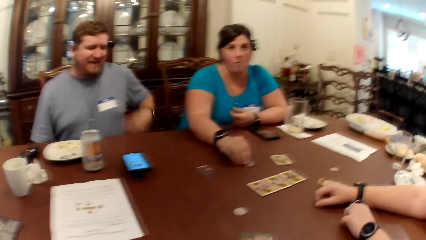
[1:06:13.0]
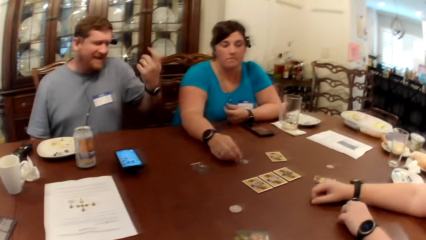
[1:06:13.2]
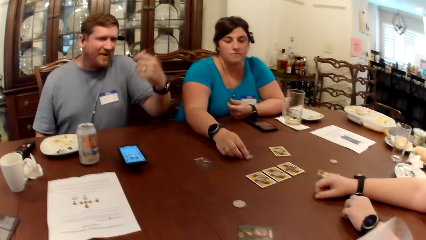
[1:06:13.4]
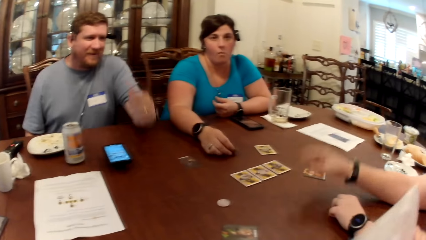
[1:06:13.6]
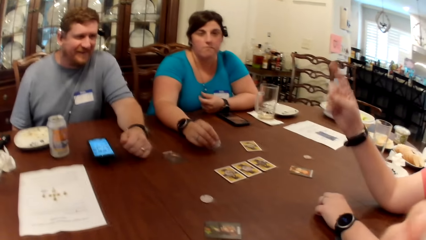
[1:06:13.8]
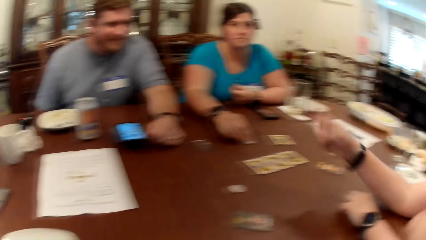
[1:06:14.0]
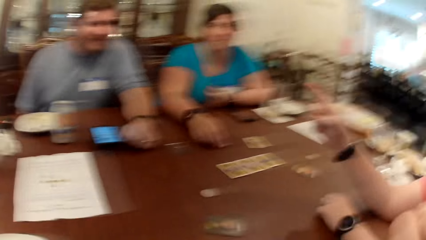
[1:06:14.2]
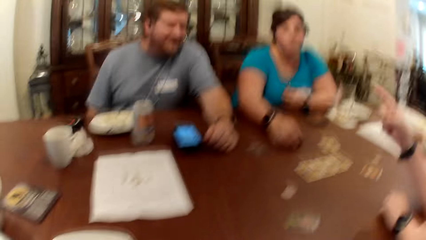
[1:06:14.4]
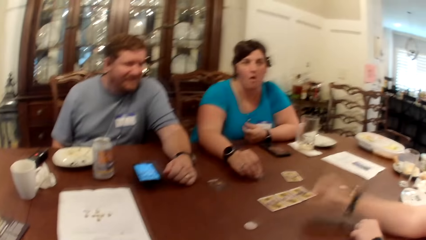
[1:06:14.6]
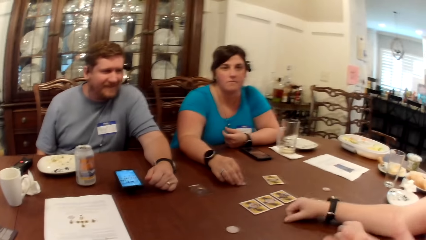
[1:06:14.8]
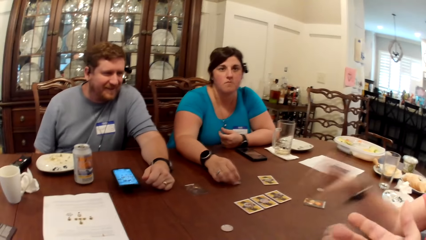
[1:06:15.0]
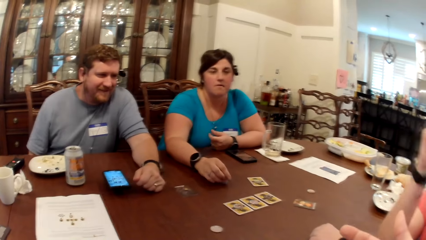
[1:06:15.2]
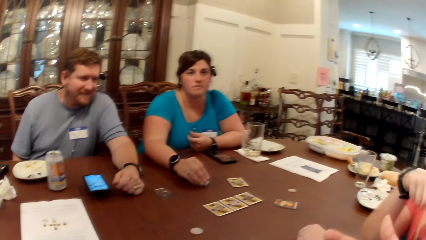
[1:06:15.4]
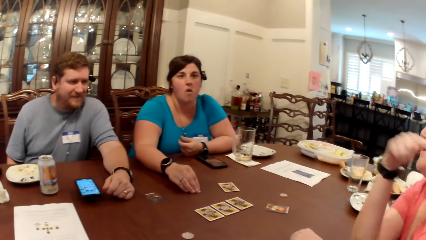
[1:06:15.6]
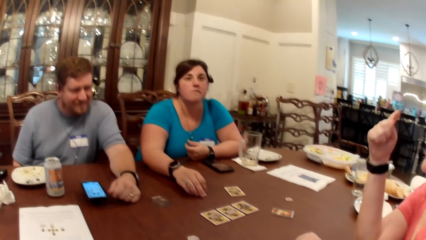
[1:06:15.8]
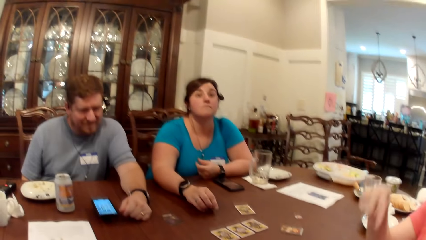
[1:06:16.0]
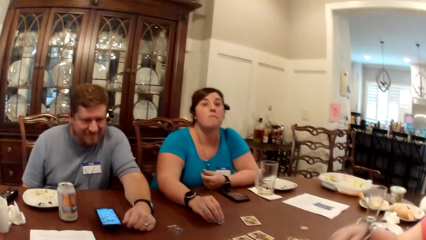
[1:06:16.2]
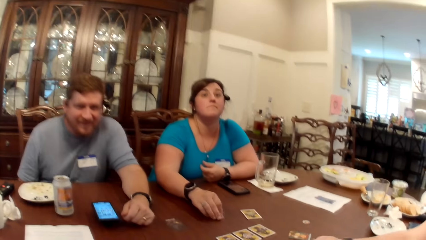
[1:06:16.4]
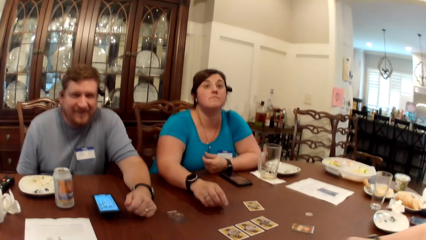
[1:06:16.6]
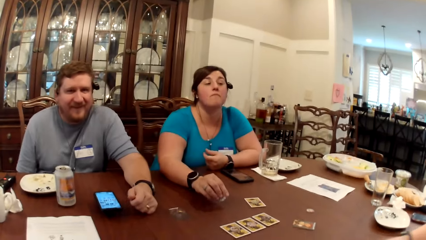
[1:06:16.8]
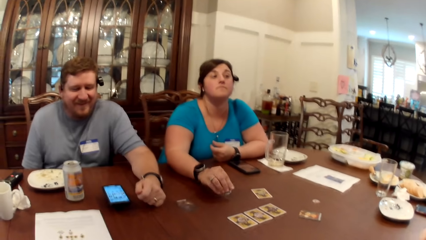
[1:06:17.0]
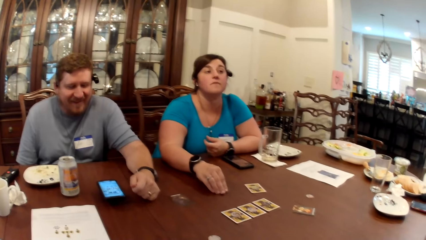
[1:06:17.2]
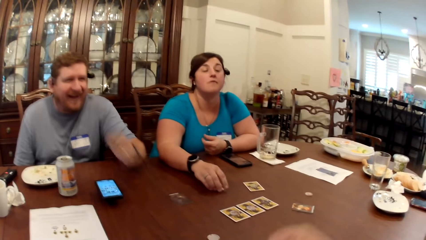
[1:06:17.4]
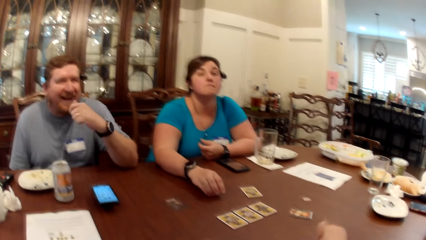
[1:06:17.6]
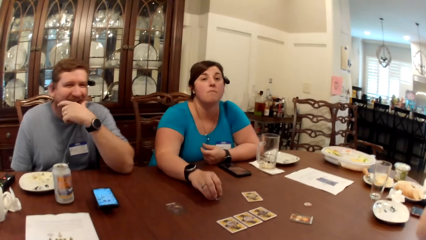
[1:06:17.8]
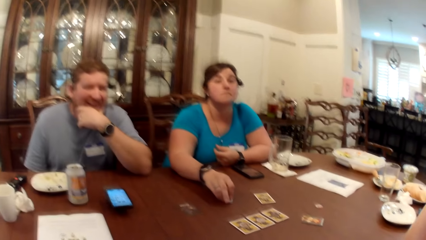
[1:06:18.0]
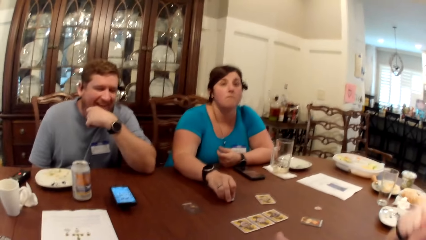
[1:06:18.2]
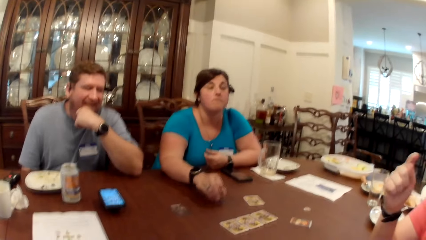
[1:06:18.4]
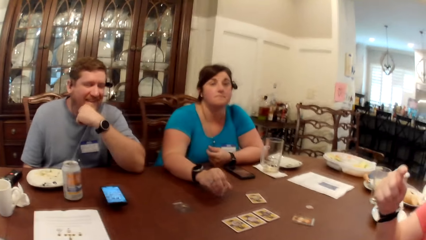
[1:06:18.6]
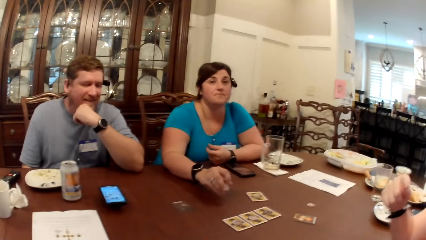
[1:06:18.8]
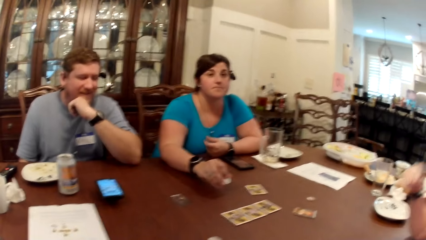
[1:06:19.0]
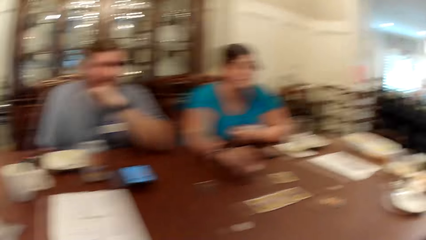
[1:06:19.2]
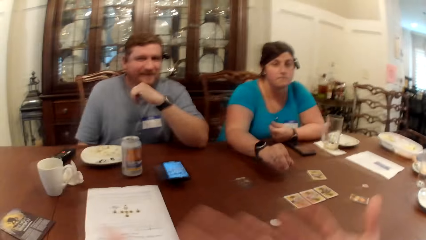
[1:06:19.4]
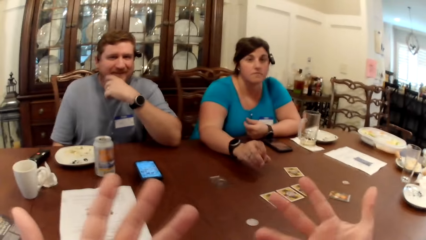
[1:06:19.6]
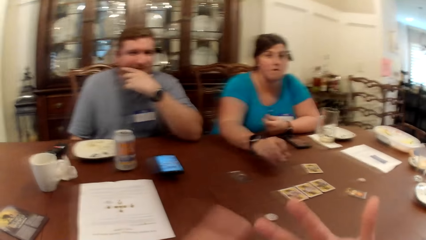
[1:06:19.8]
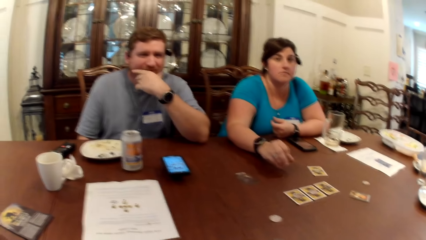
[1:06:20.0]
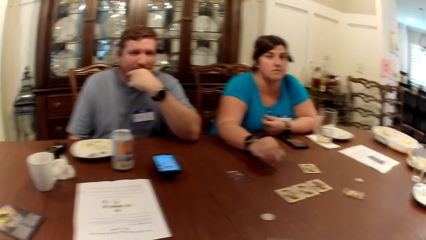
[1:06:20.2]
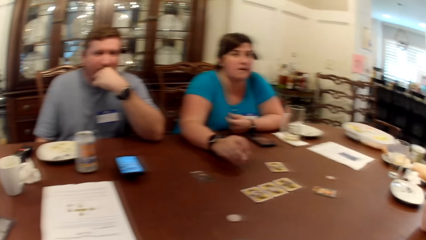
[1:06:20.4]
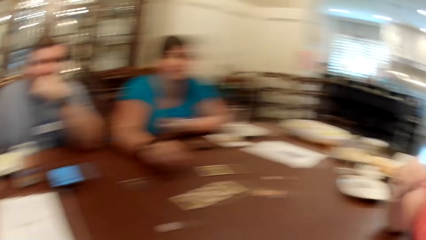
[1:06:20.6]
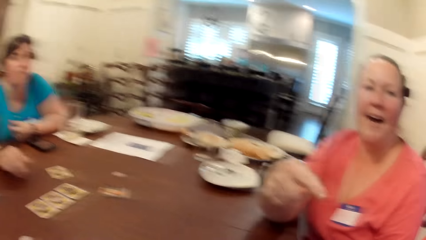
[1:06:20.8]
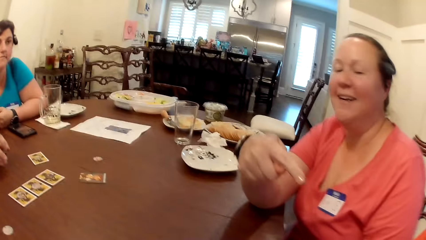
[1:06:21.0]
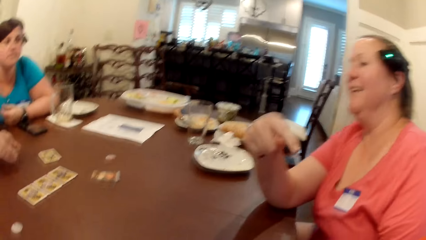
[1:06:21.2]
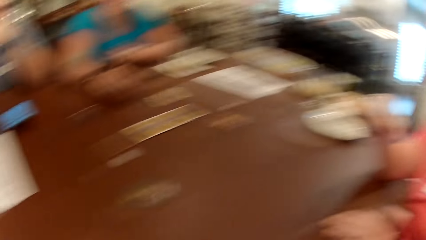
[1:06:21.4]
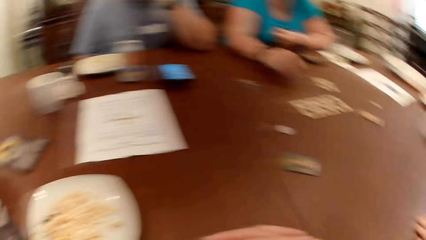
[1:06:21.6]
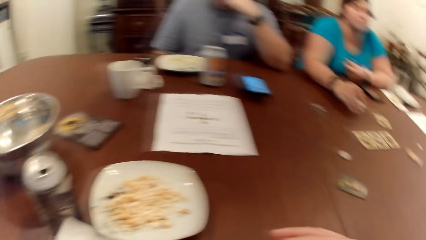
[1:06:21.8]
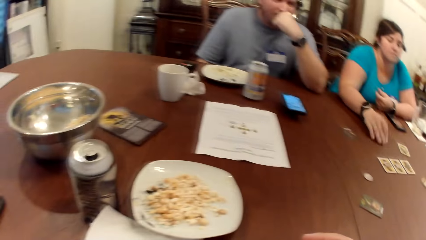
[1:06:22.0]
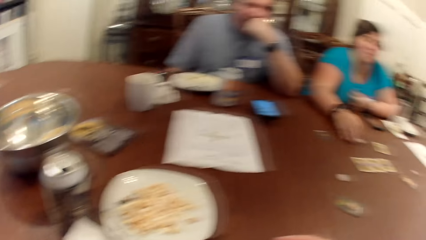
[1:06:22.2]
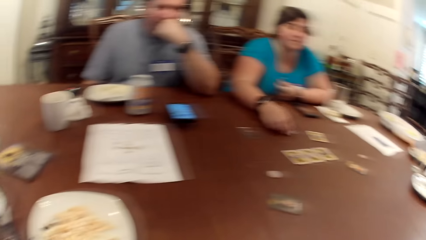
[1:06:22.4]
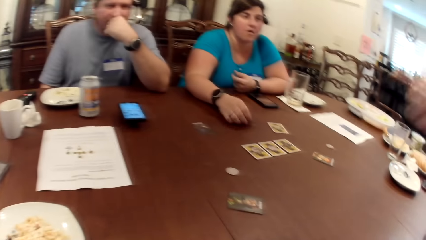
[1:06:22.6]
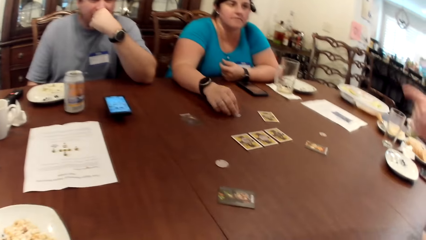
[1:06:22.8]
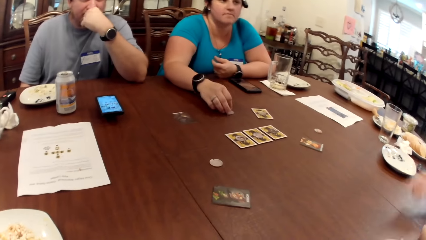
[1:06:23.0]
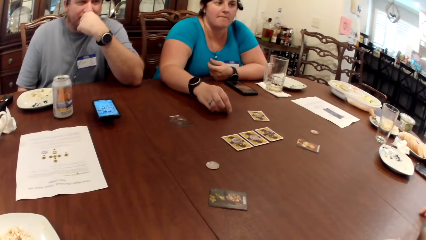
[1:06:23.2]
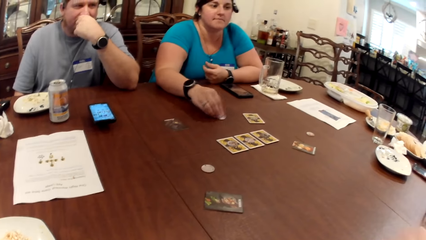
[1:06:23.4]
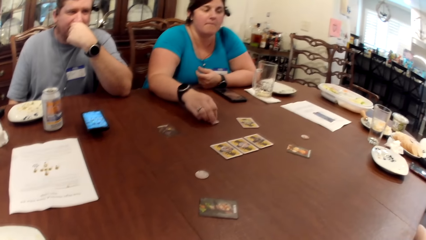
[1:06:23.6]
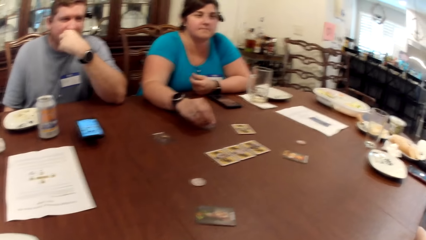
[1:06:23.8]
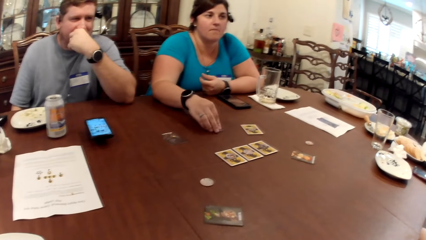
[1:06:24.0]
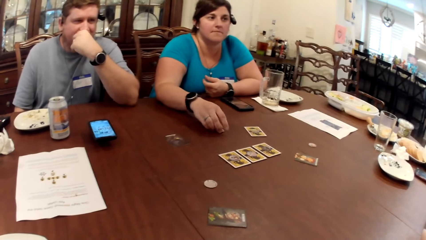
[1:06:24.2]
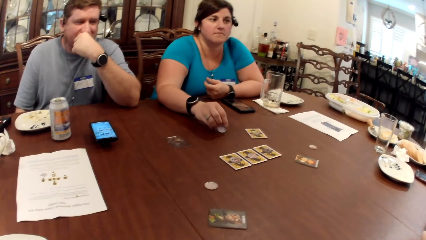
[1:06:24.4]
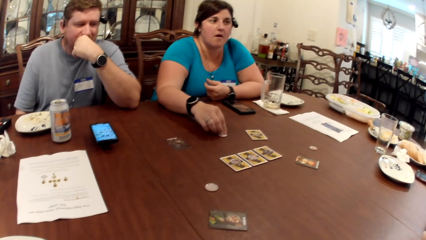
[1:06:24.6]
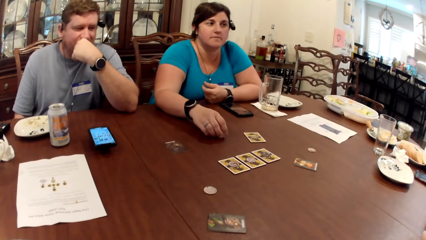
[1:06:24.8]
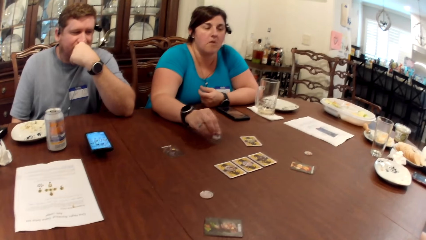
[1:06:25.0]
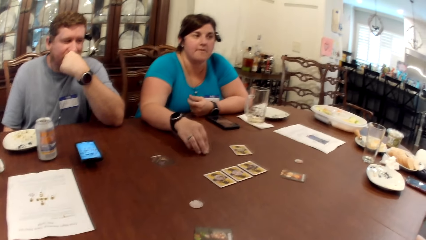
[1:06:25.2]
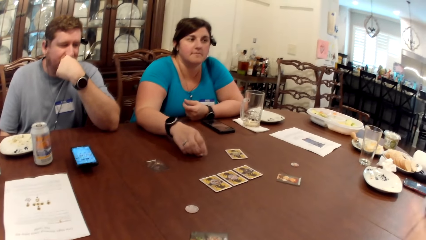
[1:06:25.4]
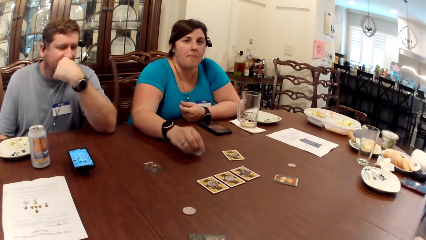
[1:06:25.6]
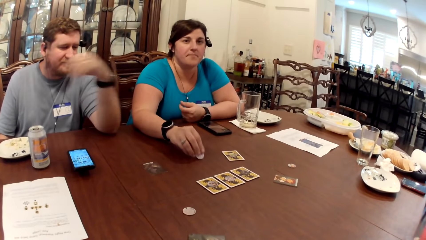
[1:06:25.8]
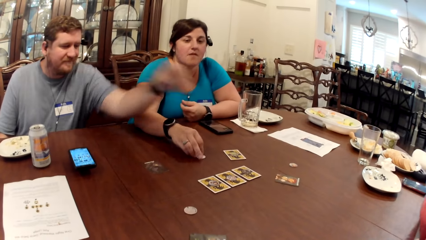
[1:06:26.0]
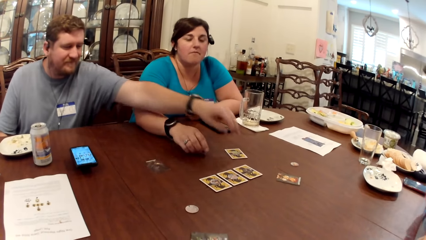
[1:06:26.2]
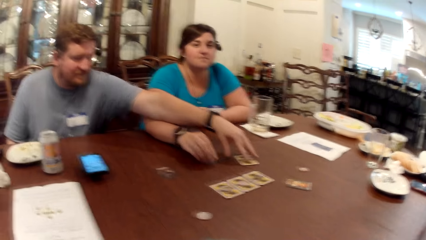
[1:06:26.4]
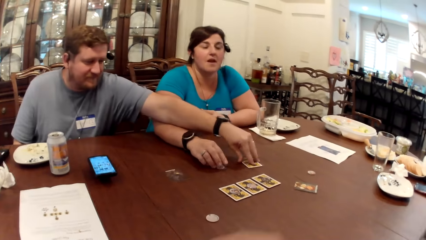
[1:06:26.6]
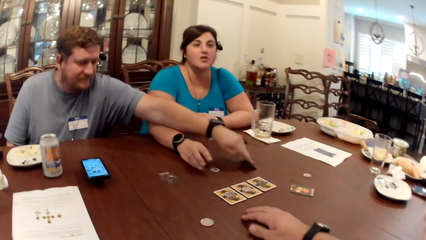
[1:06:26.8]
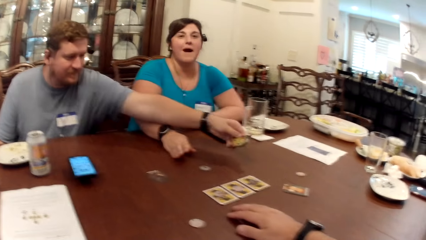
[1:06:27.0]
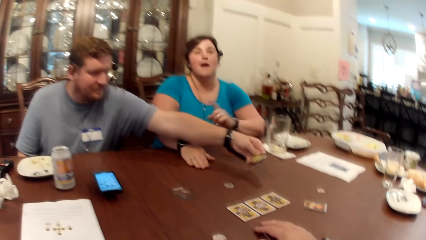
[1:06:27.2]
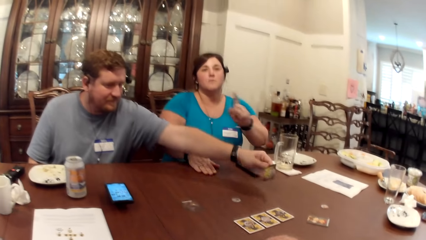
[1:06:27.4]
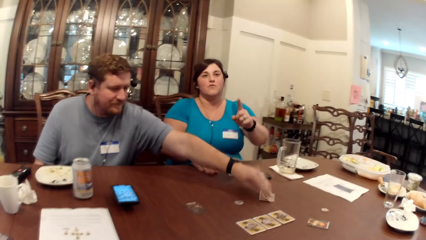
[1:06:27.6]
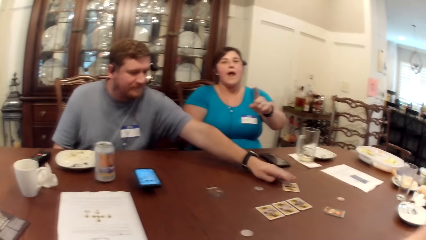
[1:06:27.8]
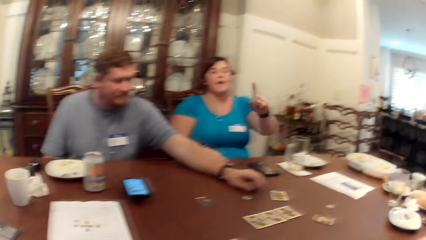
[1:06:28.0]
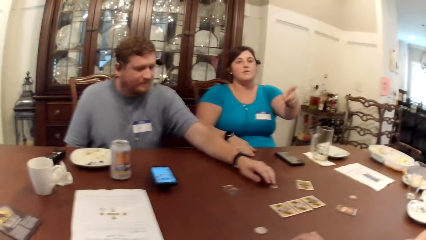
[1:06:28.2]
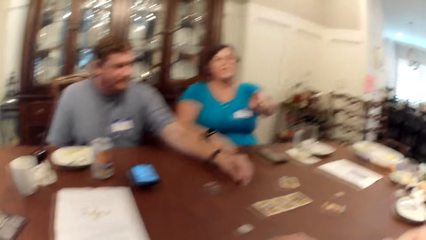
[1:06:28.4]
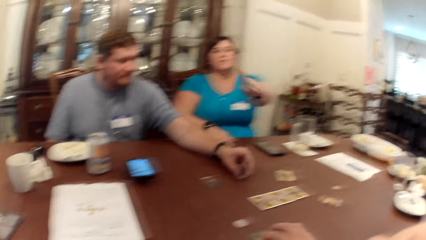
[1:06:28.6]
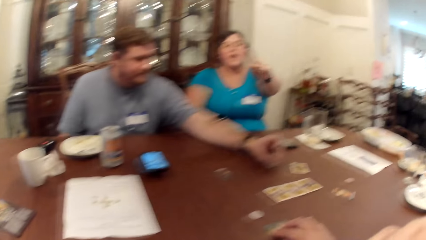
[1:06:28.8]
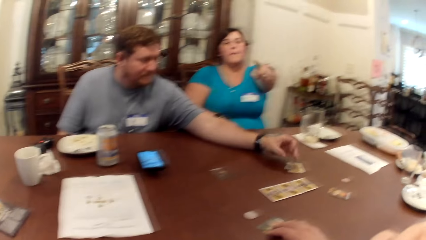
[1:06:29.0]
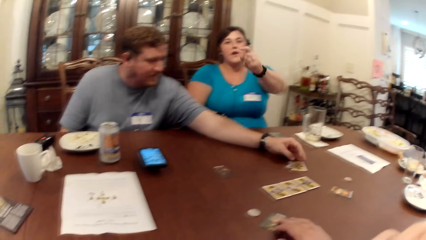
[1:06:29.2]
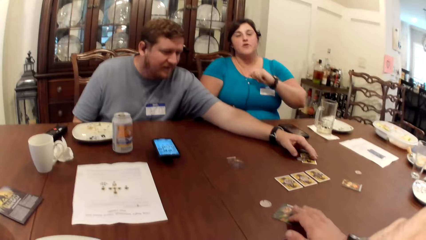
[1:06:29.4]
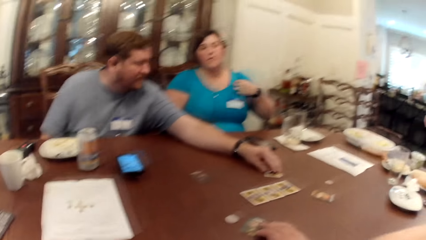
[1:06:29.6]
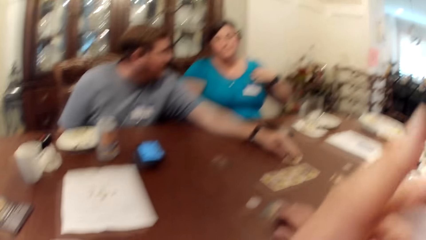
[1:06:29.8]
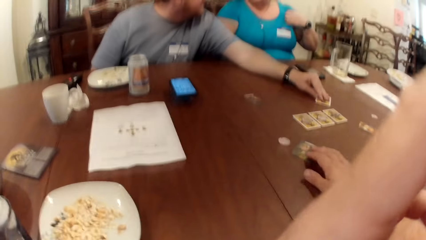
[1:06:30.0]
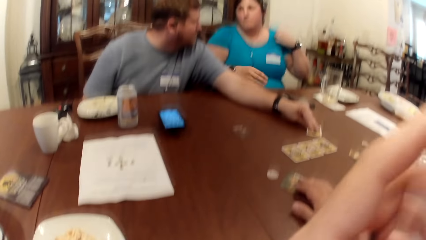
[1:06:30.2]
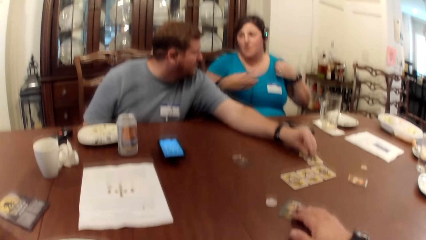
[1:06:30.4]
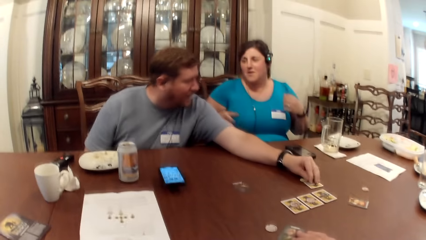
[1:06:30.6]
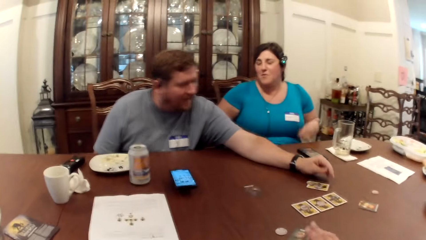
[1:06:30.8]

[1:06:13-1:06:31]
The woman fiddles with the token in her right hand on the table. The man touches his face with his left hand. The camera wearer looks at another woman. The man takes a card from the table with his left hand and flips the card. He drops the card in his left hand face down on the table, takes the token from the table with his left hand, and drops the token in his left hand on the card on the table. The camera wearer lifts his left hand towards his face. The first woman hits the man's left arm with her right hand.
